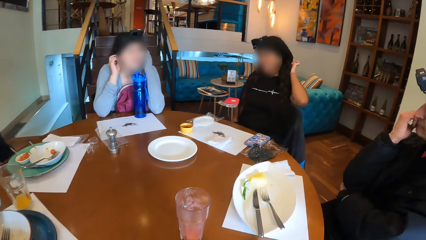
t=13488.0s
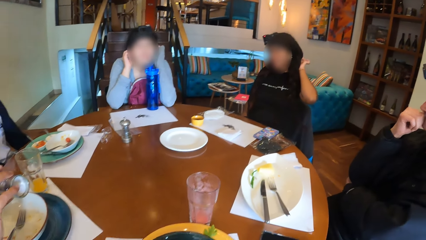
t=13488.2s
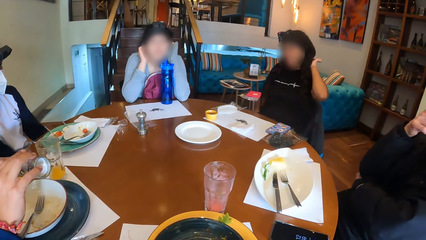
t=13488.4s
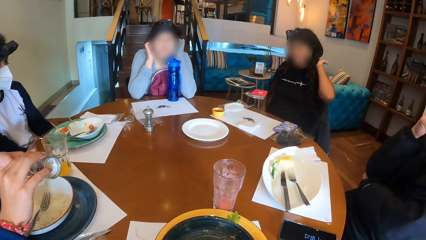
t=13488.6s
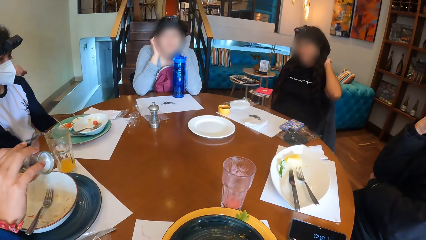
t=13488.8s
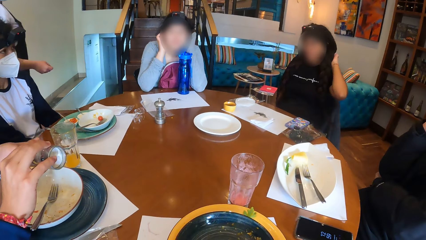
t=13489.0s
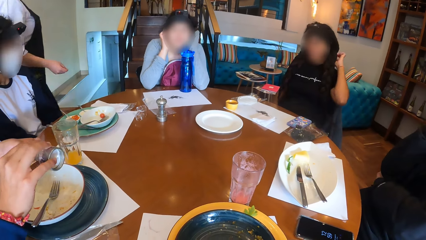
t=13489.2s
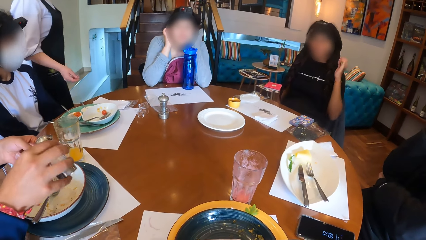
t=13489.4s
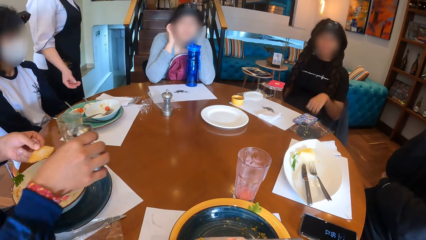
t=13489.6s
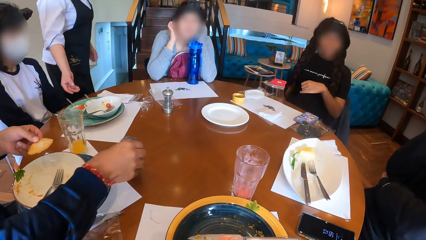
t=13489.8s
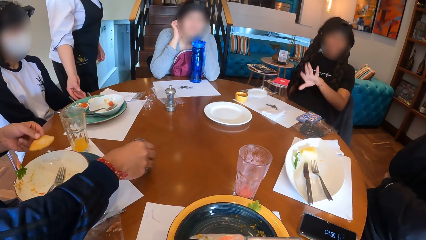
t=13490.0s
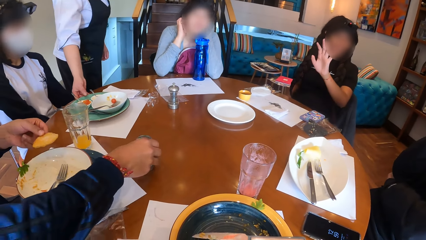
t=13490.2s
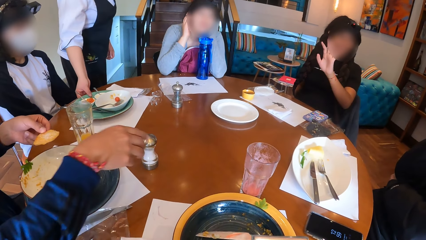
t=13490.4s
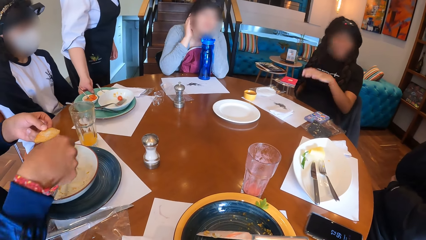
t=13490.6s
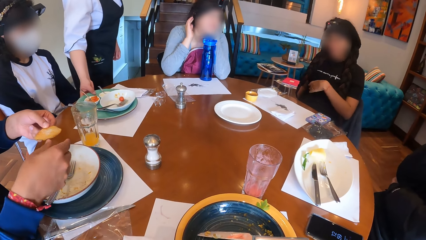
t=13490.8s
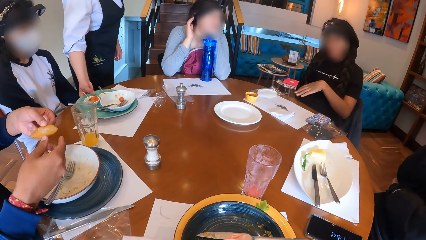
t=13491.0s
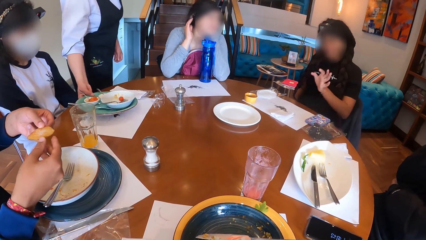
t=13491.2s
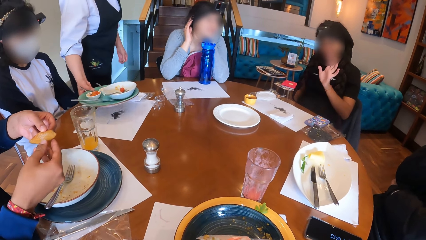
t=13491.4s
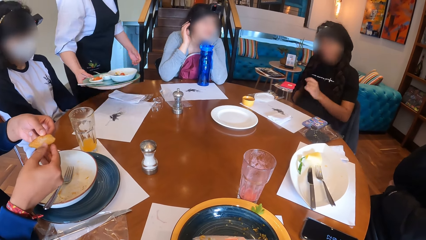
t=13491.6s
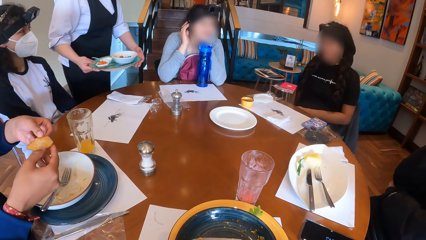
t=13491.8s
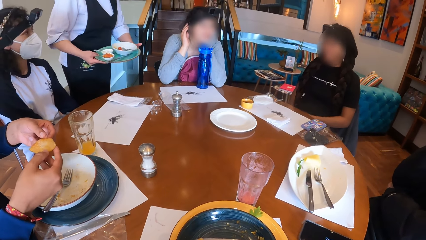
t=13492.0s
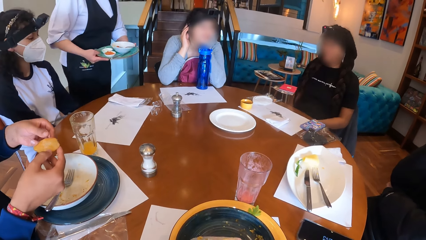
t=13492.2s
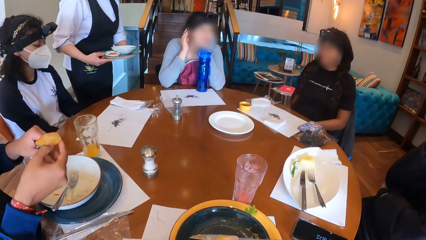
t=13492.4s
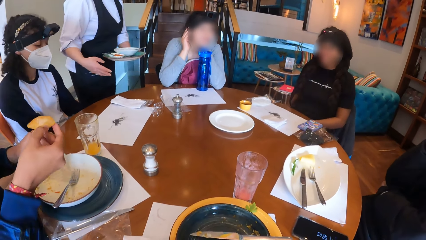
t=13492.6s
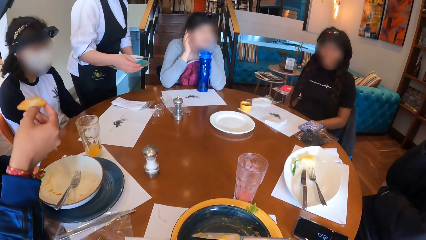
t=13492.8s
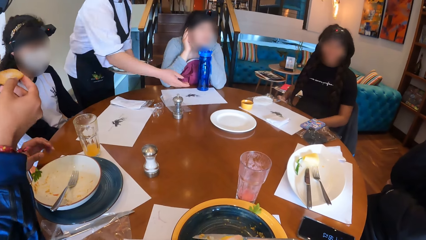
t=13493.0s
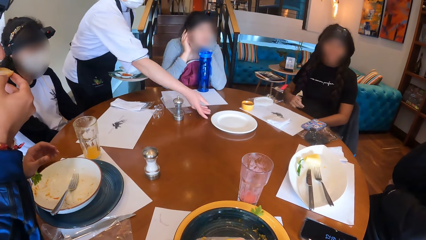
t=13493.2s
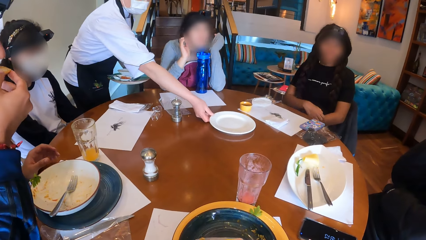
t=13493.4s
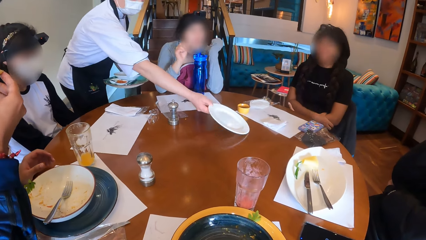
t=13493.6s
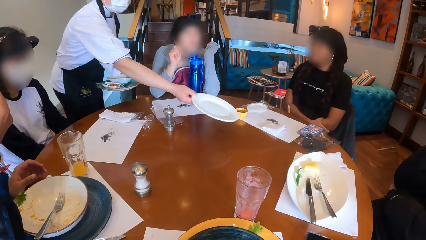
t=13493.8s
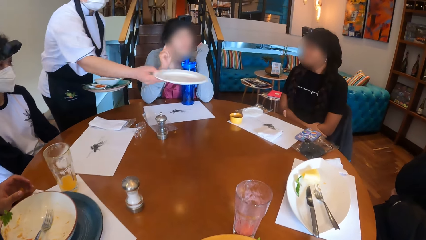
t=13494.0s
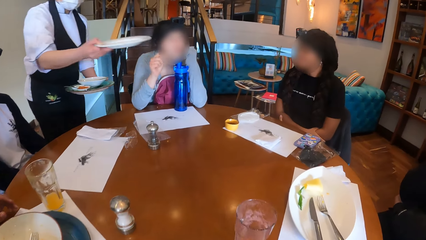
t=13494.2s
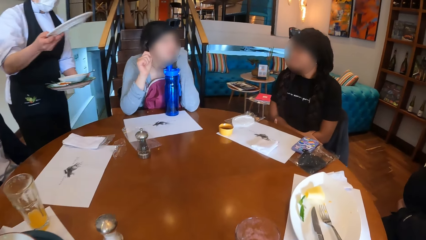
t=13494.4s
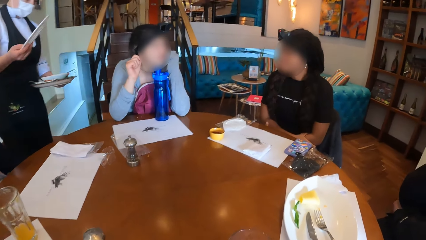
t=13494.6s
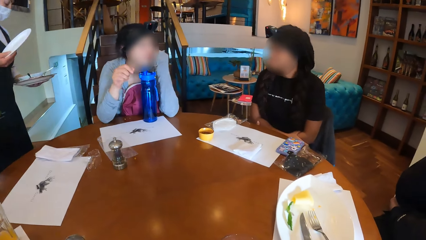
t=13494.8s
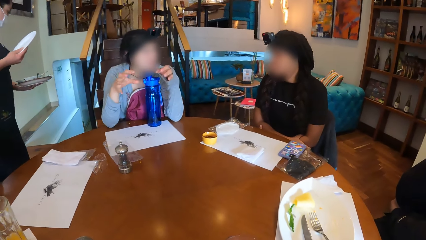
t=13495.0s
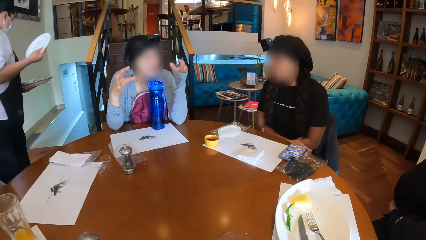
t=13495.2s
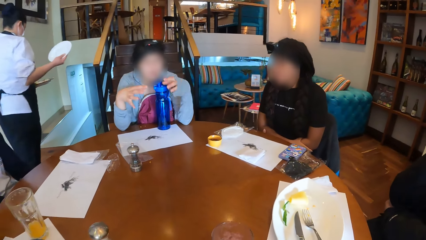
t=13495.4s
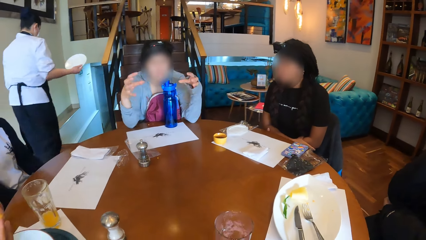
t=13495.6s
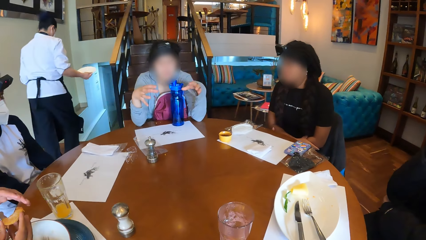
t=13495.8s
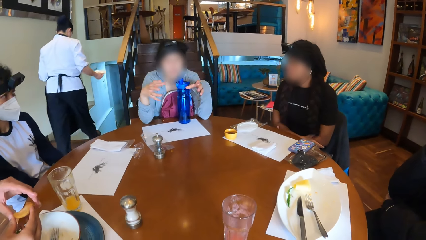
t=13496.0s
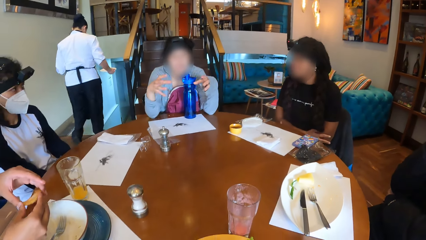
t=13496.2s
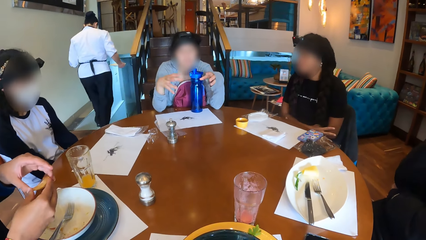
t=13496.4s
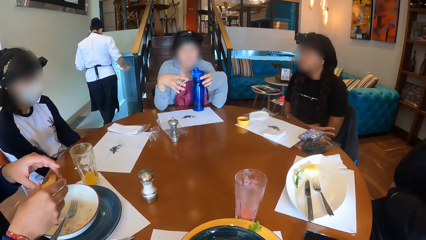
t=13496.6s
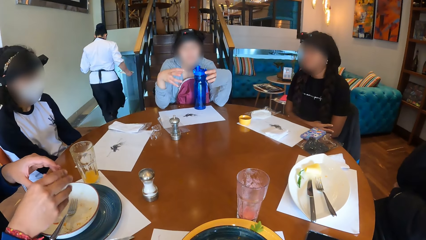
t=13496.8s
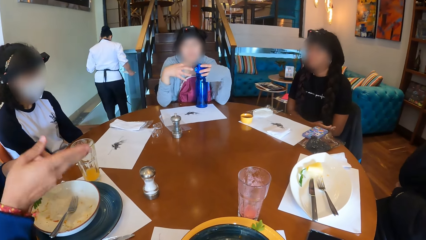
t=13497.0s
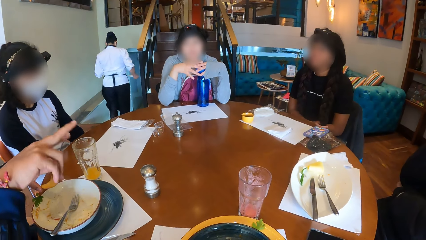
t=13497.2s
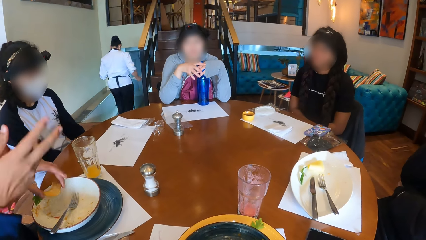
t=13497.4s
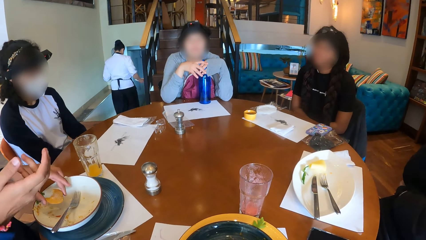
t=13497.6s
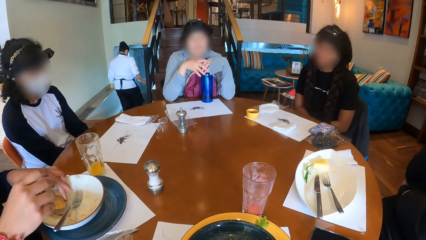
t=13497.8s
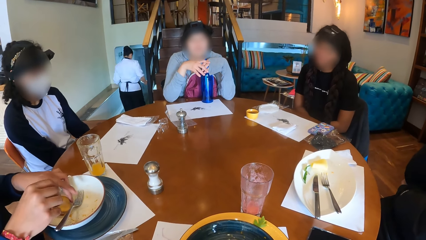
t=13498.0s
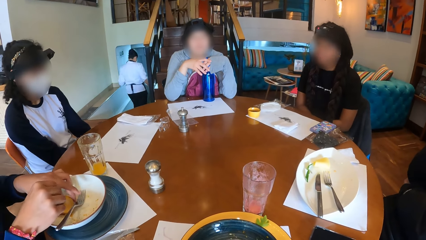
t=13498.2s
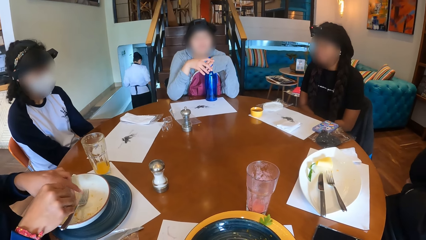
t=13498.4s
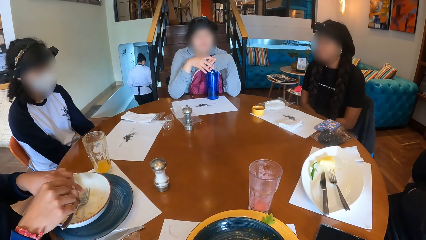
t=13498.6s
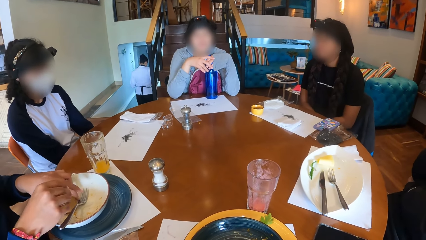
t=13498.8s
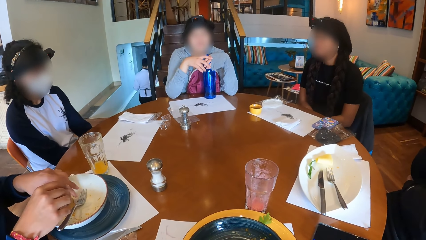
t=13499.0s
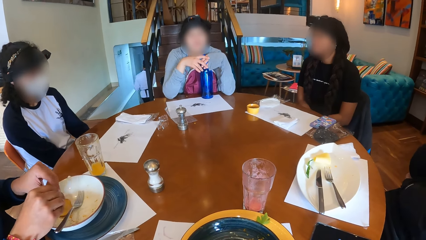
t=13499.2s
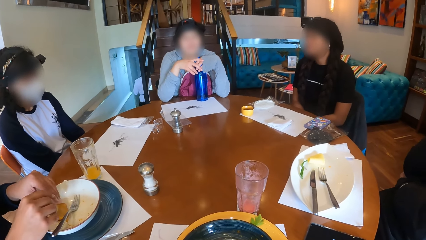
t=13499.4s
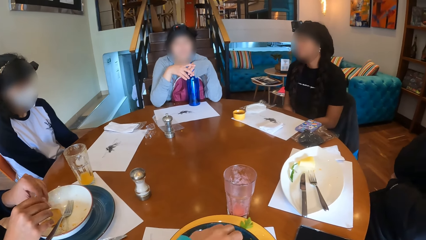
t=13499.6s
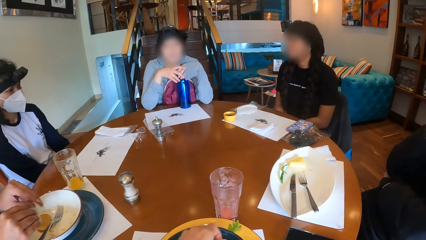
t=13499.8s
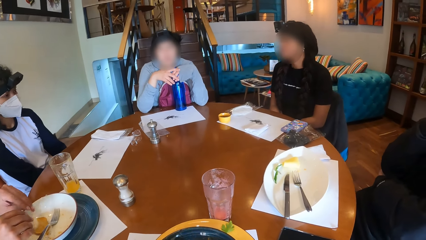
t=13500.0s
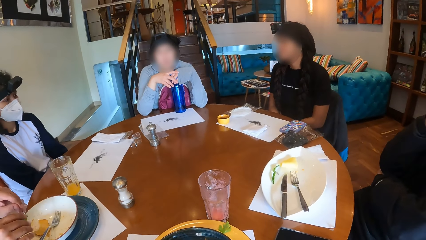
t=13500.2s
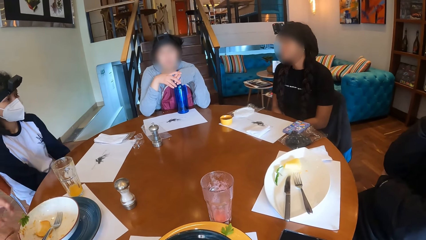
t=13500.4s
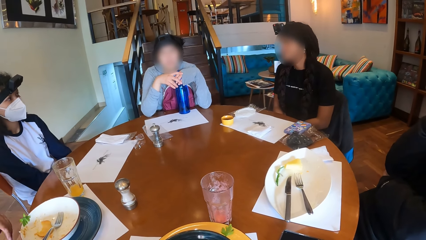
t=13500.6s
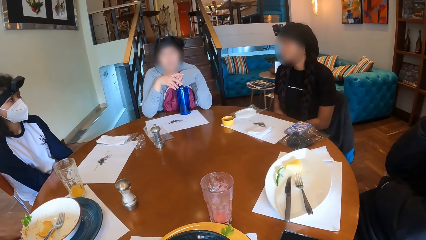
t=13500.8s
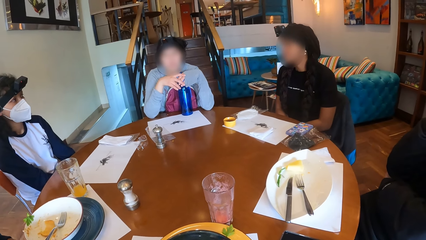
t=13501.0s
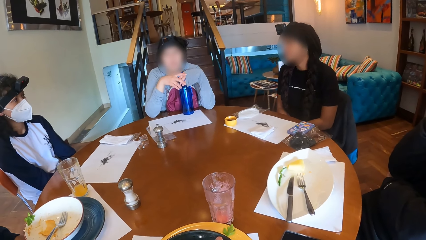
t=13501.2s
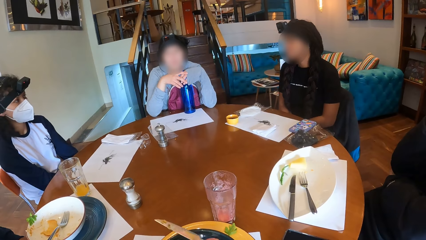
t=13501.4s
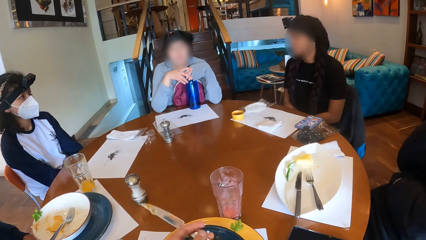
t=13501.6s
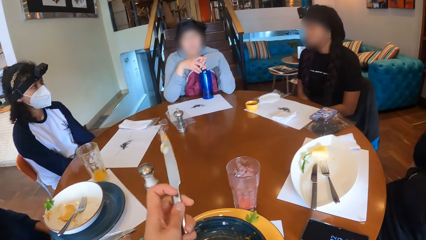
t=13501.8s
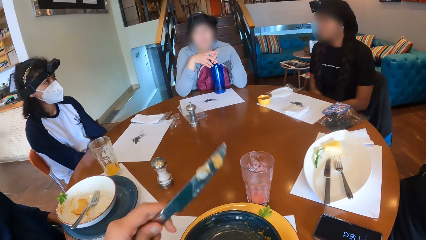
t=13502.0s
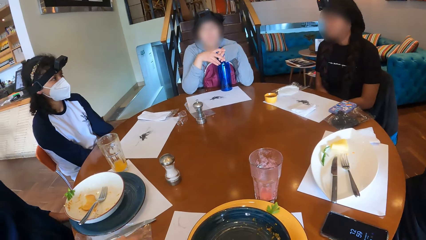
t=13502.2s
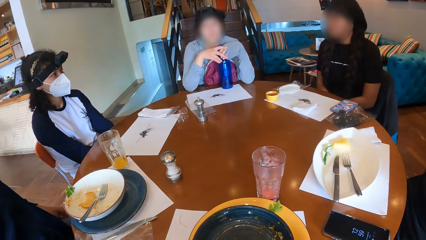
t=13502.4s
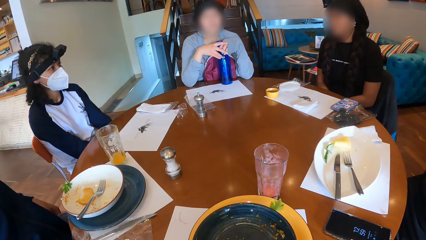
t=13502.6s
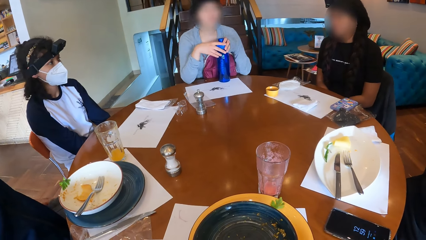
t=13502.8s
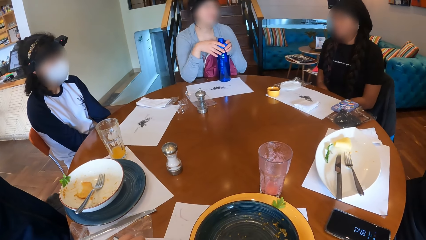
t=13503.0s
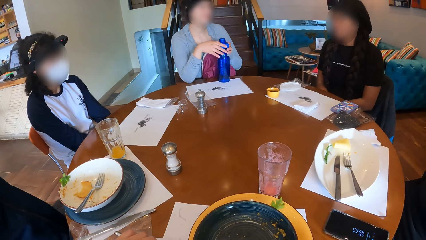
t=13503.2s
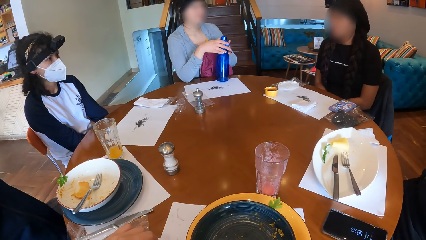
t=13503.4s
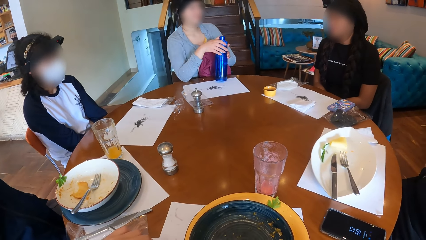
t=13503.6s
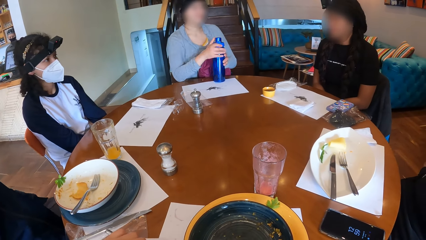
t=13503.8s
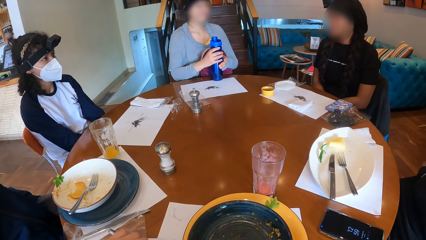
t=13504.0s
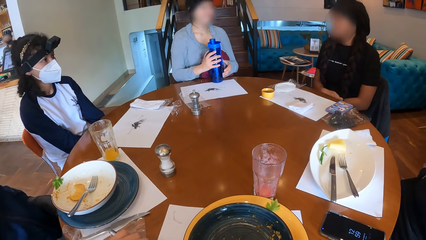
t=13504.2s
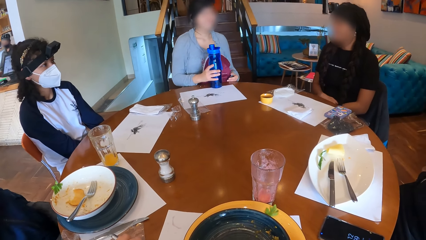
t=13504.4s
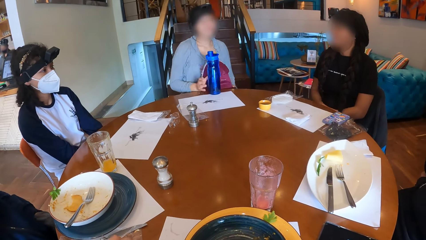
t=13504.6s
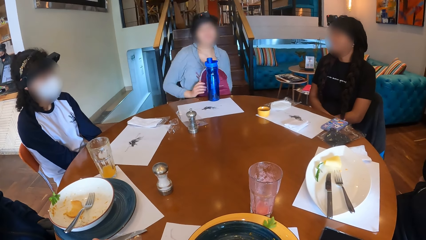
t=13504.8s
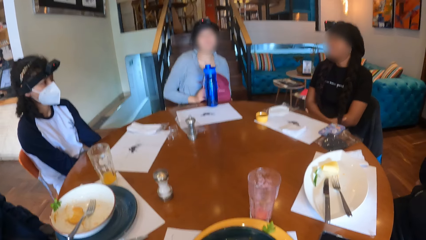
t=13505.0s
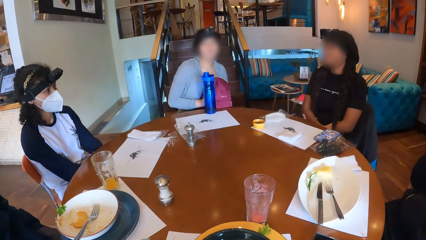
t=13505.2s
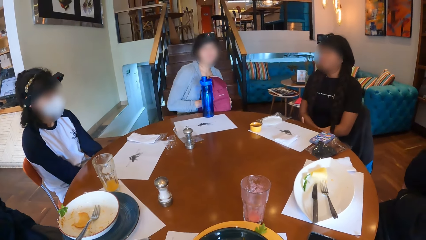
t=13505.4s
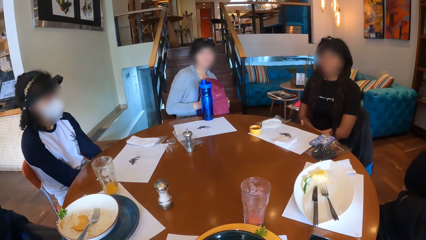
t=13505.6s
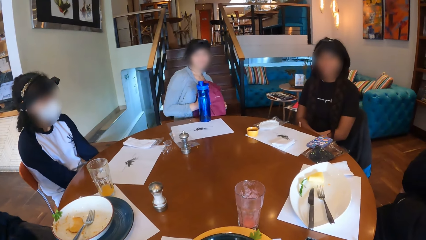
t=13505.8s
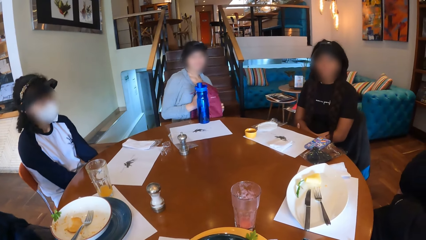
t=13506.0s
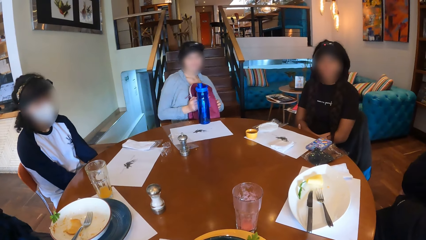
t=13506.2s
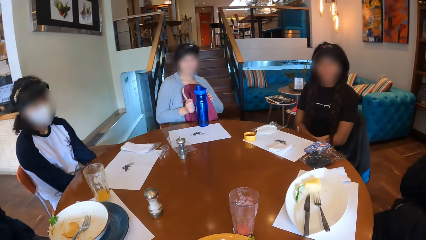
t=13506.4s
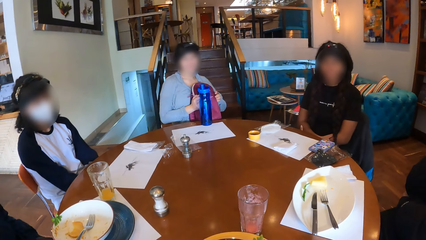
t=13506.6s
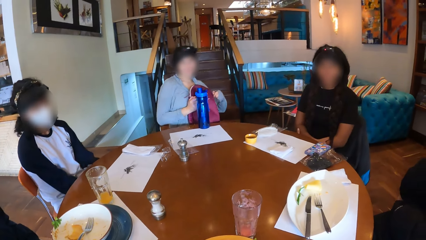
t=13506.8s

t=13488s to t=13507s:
The camera wearer looks around the room. A waitress picks up the plate from the table with her right hand. A man drops the table salt on the table with his right hand. The waitress transfers the plate from her right hand to her left hand. A lady gestures out. The man eats the piece of food with his right hand. The waitress picks up a plate from the table with her right hand and moves away from the table with the plates in her hands. Another lady gestures out. The man gestures out with his hand and drops the piece of food in the plate with his left hand. The camera wearer picks up the knife from the plate with her left hand. She gathers the food in the plate with the knife. The other lady holds the bottle. A woman adjusts the bag on her legs with her hands.
